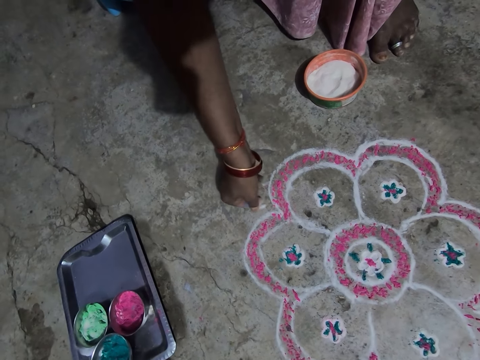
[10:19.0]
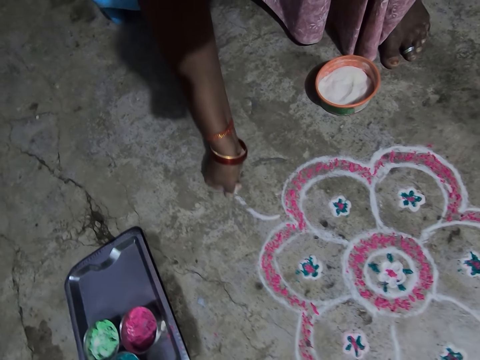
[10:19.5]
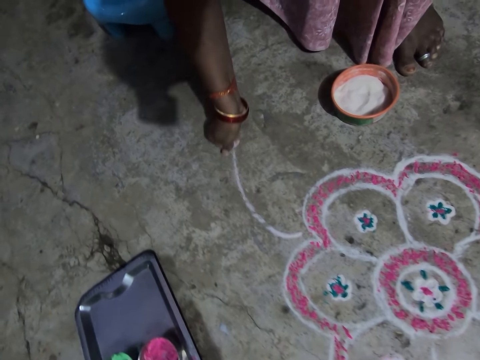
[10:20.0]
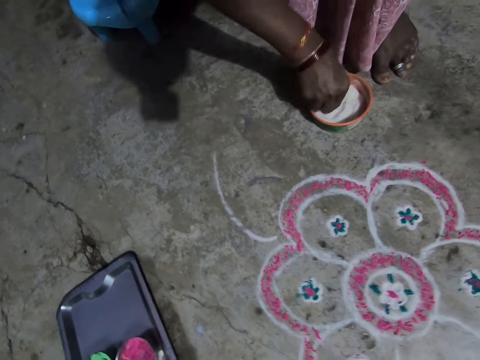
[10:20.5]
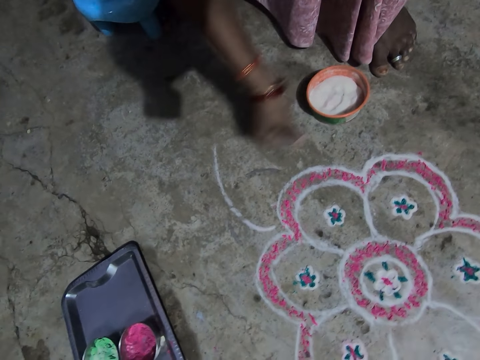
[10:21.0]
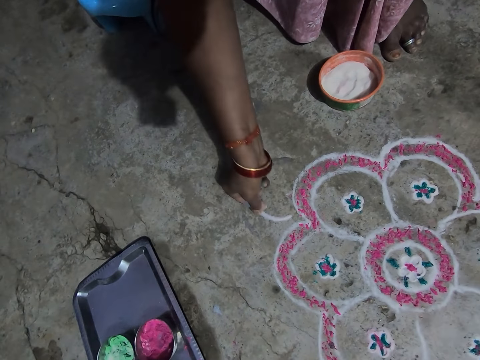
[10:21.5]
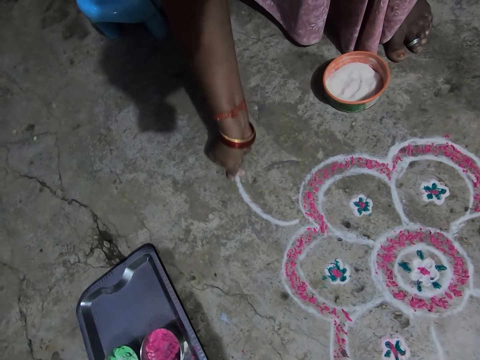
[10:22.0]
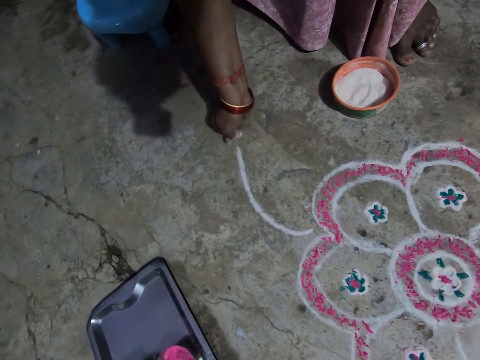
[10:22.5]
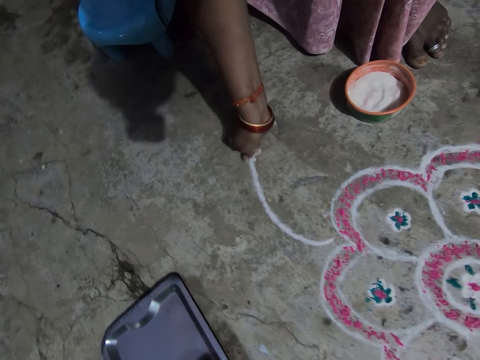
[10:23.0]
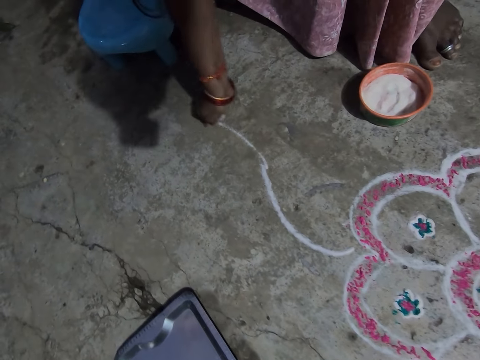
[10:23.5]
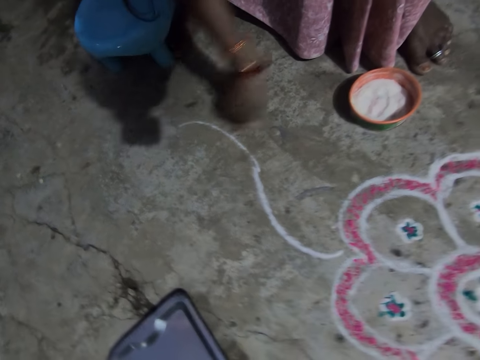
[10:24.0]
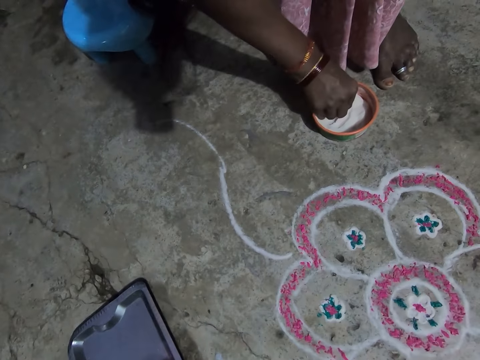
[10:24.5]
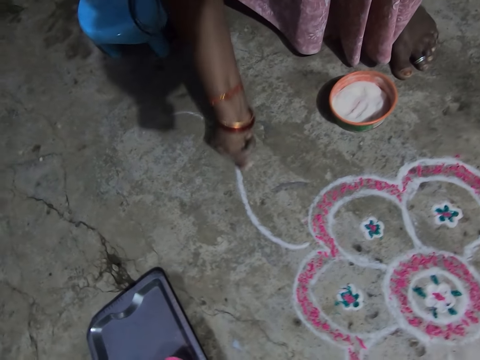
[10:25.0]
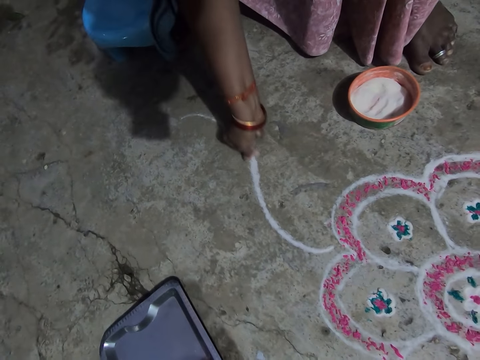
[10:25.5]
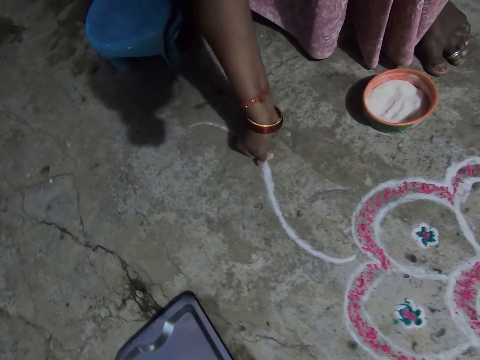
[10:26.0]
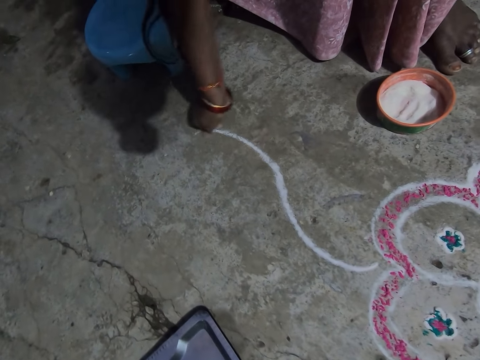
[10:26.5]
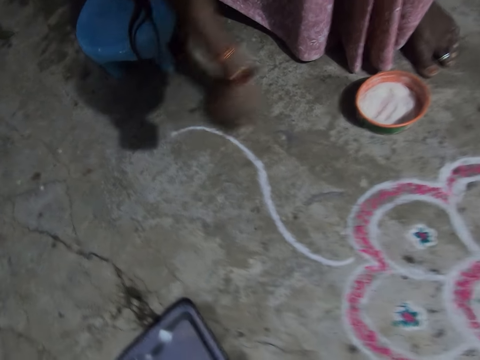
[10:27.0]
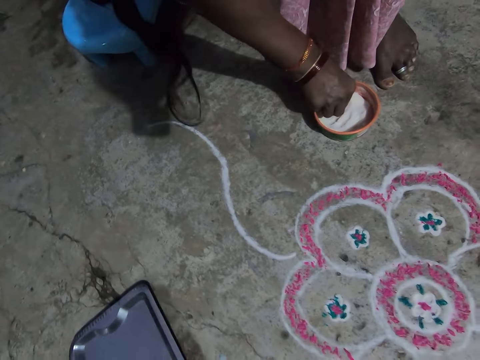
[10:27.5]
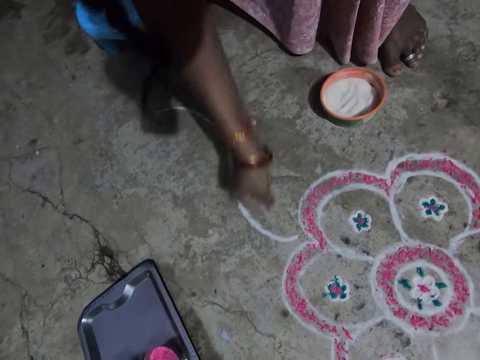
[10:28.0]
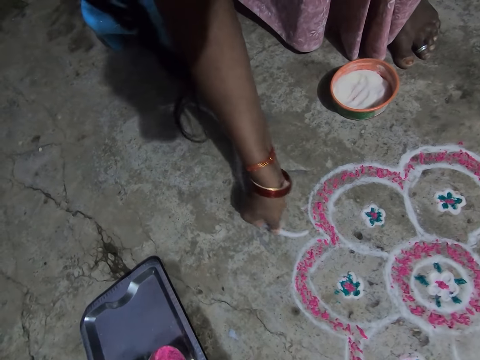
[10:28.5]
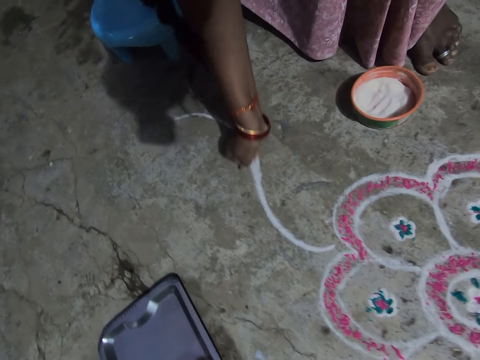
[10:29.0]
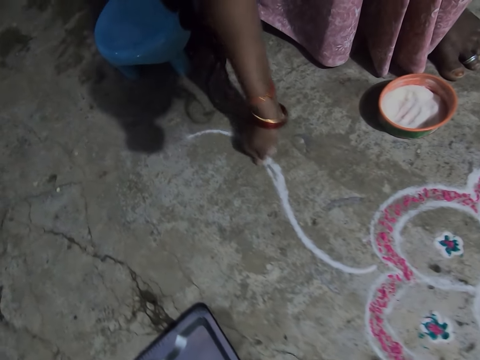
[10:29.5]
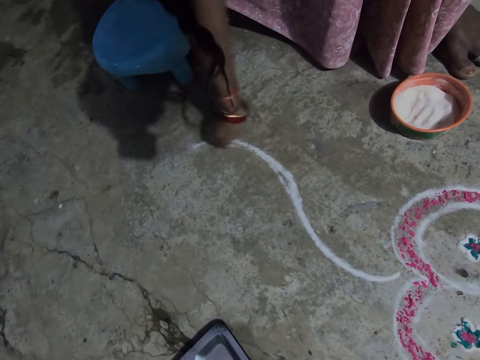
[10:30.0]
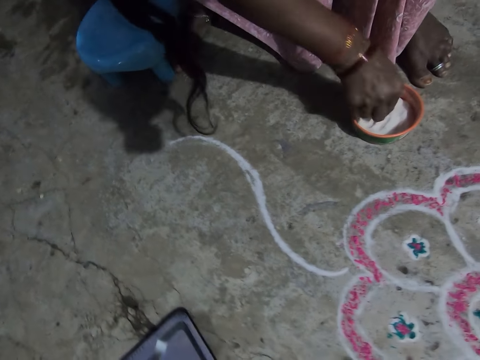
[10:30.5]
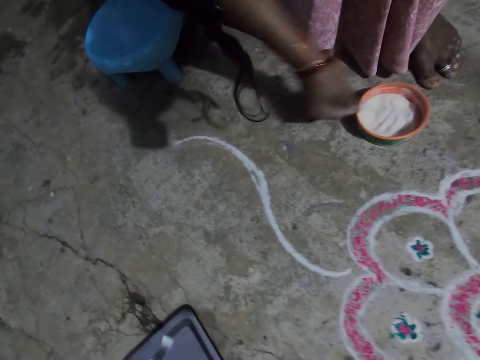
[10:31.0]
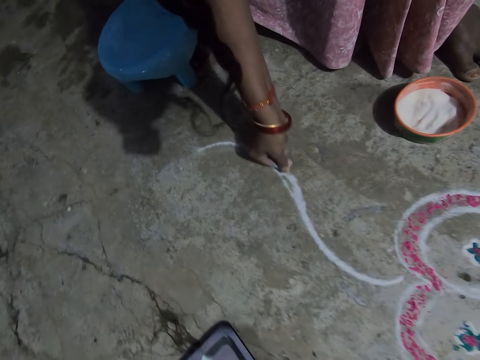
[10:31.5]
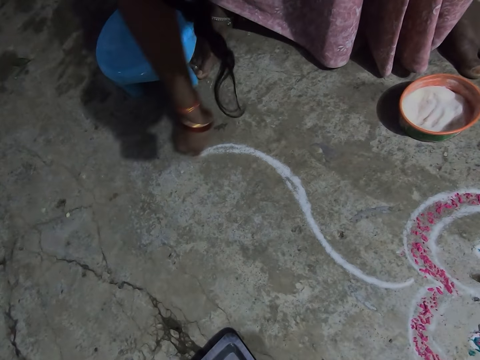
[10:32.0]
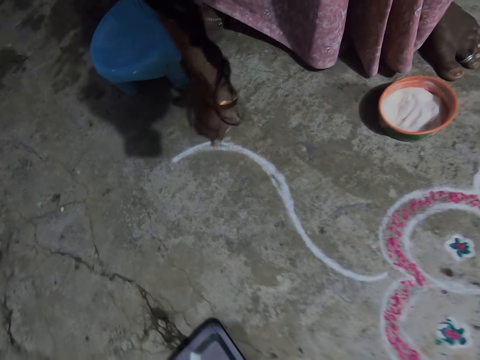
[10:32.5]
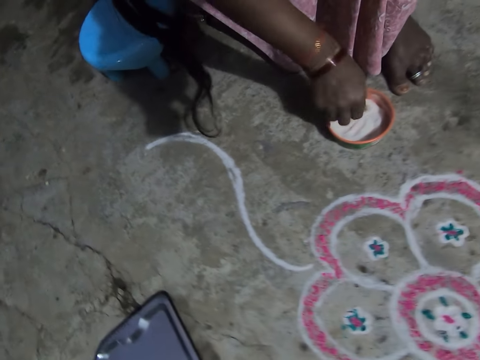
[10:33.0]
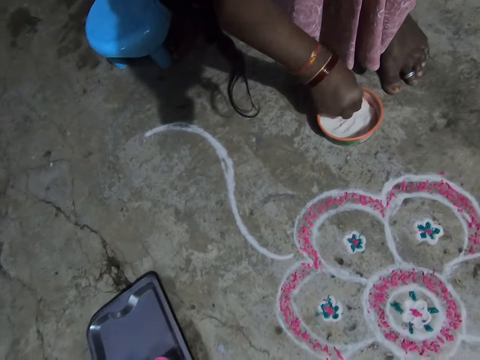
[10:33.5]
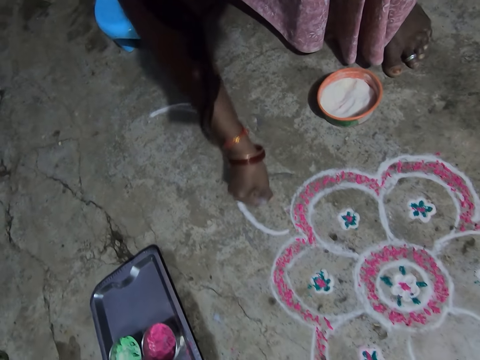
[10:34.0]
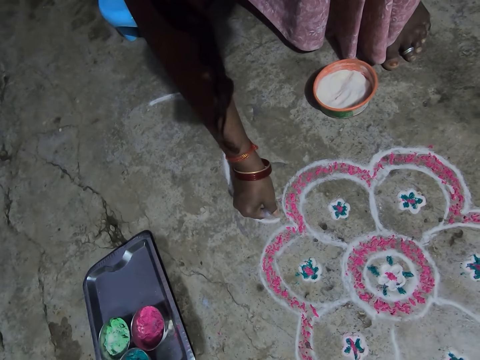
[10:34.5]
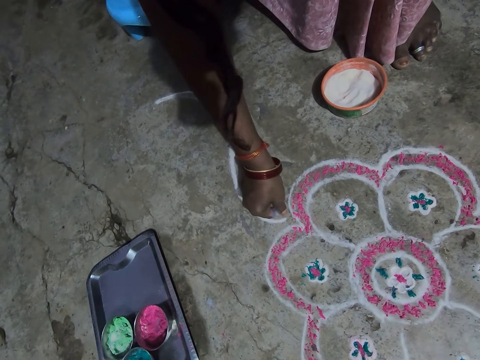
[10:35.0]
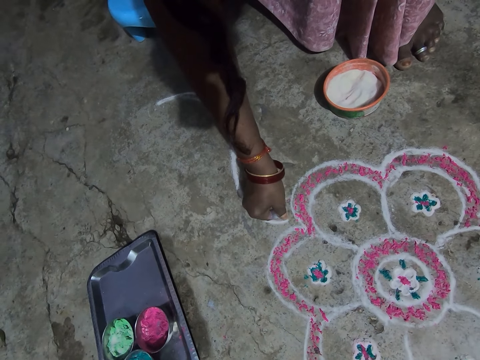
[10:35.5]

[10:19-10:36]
The camera wearer sprinkles the powder paint or powder colour on the floor. They pick the powder paint in a container. They sprinkle the powder paint on the floor. They pick the powder paint in the container. They sprinkle the powder paint on the floor. They pick the powder paint in the container. They sprinkle the powder paint on the floor. They pick the powder paint in the container. They sprinkle the powder paint on the floor. They pick the powder paint in the container. They pour the powder colour on the floor.

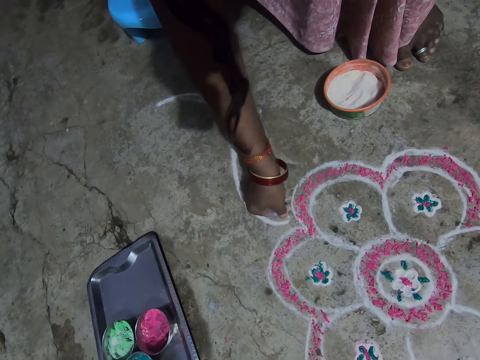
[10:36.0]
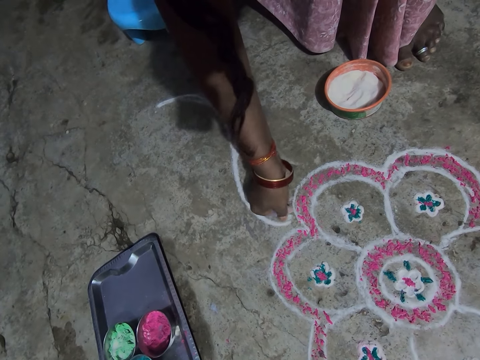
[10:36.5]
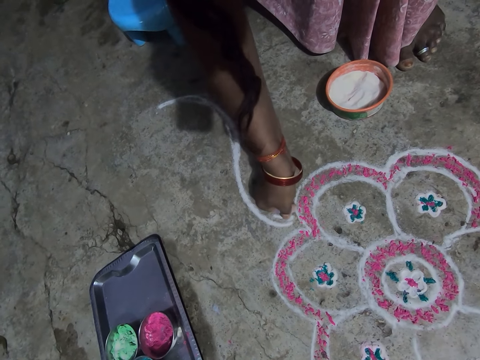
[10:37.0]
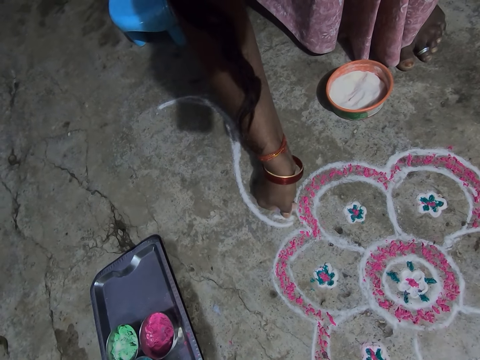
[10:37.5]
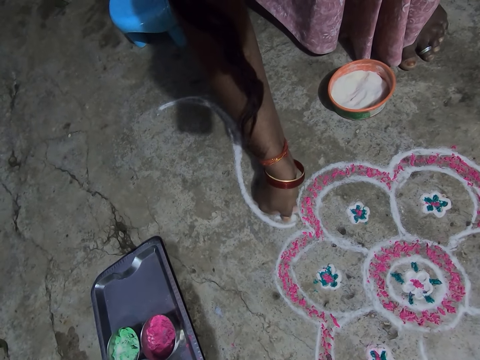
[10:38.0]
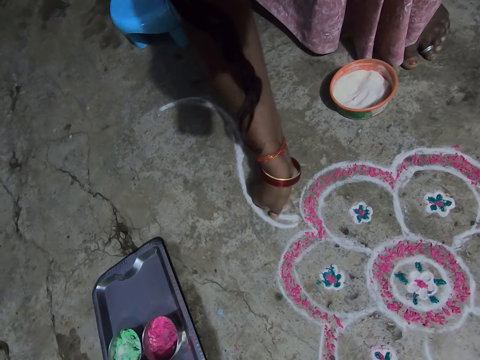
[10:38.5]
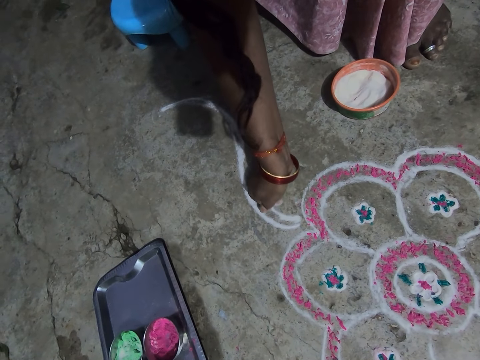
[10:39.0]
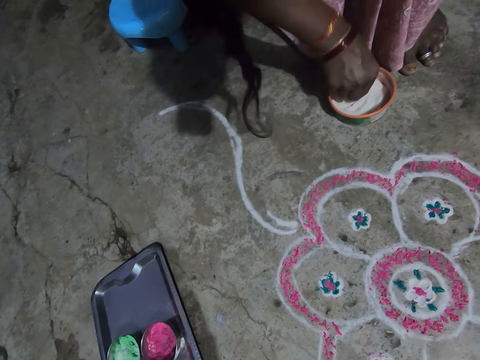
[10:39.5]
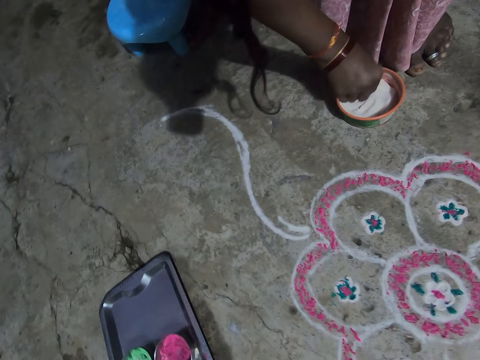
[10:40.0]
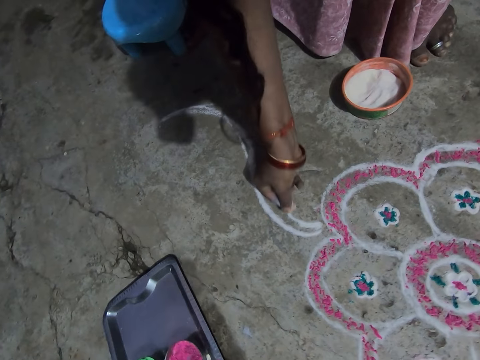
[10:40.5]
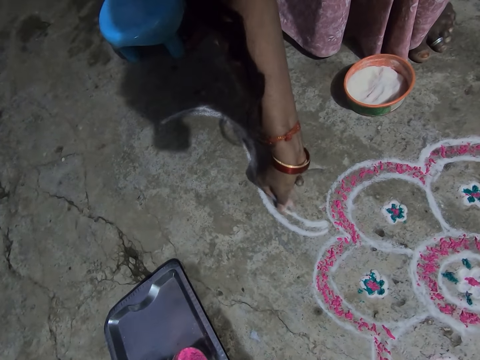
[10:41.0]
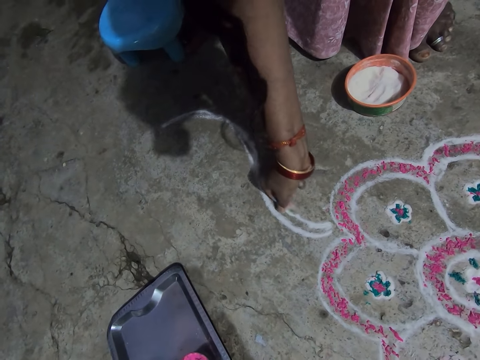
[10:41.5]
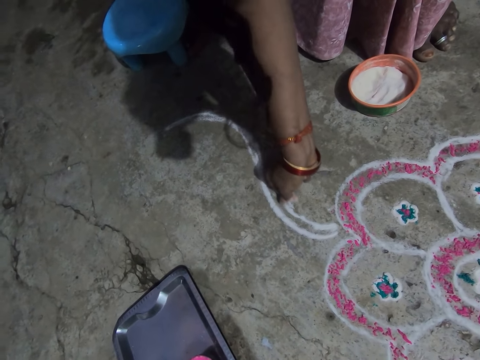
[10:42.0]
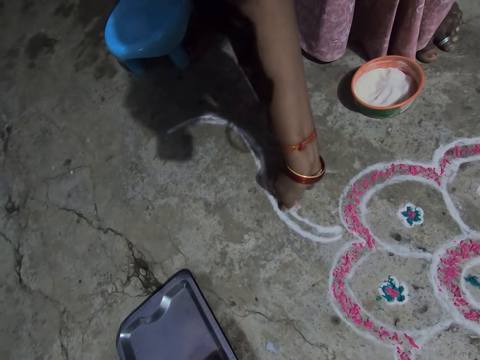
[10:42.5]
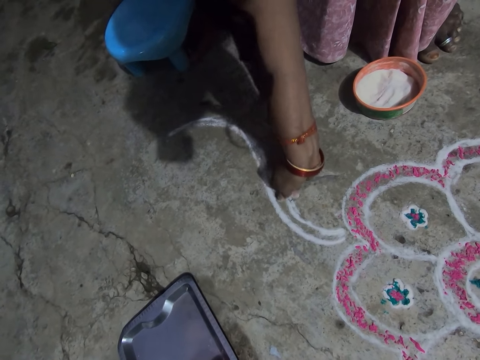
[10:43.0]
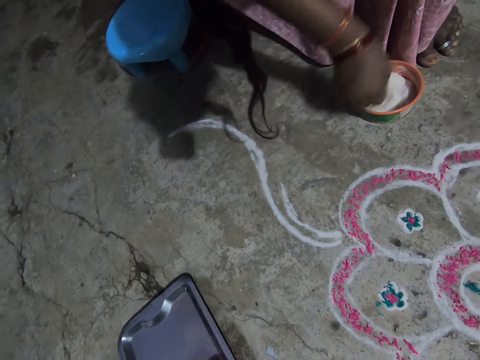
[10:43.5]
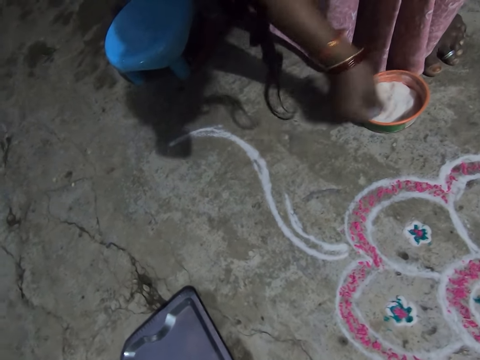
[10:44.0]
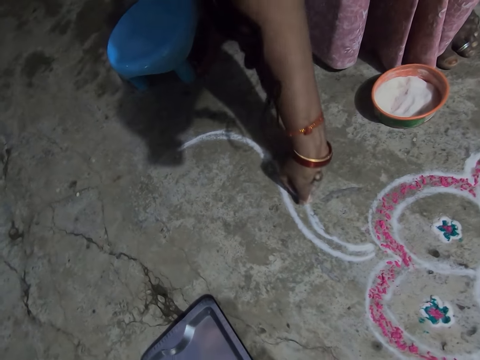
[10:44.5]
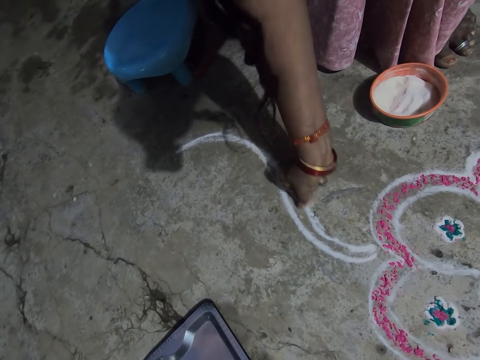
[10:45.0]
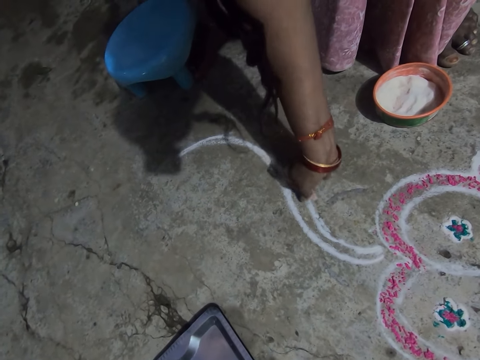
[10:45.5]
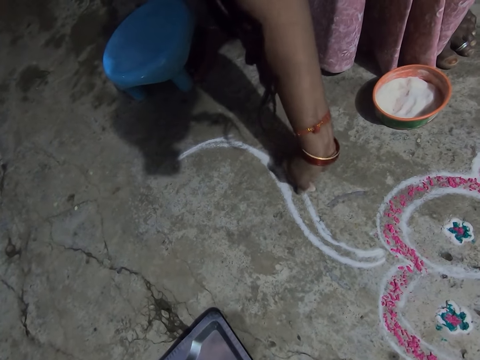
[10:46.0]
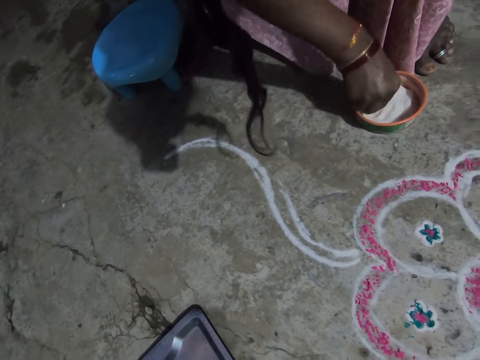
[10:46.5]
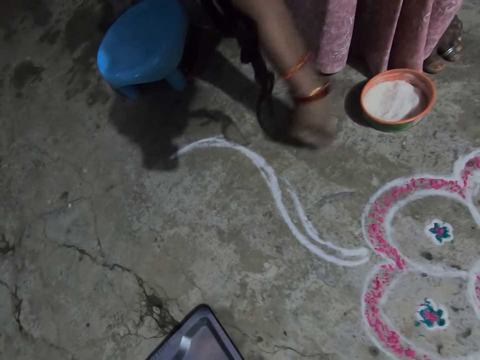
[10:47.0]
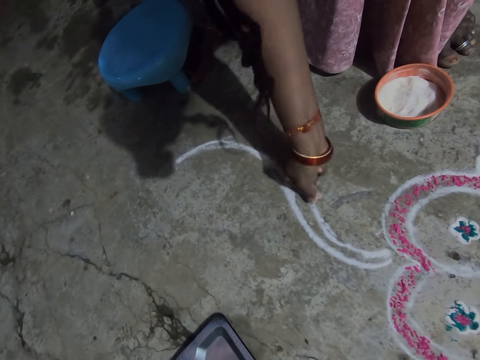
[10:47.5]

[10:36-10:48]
The camera wearer picks the powder paint or powder colour in a container. They sprinkle the powder paint on the floor. They pick the powder paint in the container. They sprinkle the powder paint on the floor. They pick the powder paint in the container. They pour the powder colour on the floor.
